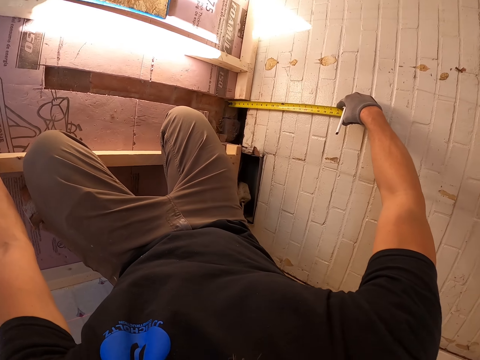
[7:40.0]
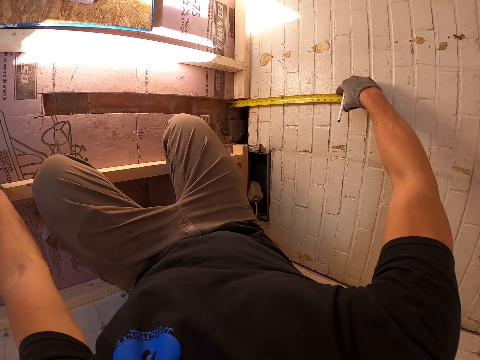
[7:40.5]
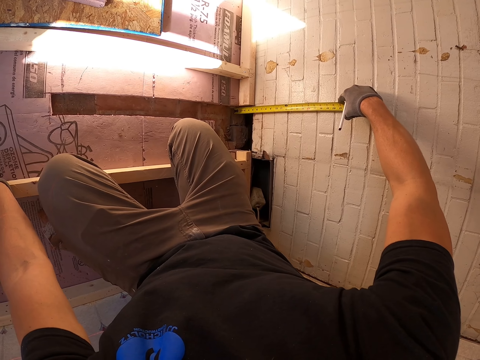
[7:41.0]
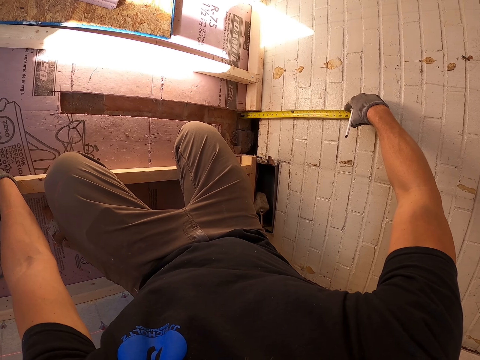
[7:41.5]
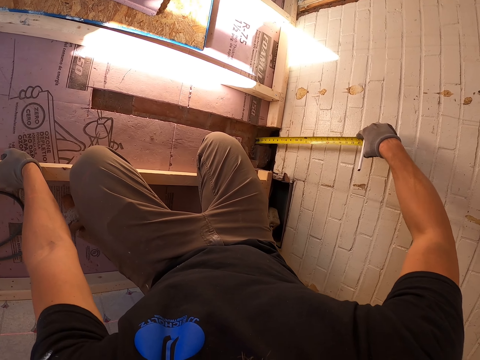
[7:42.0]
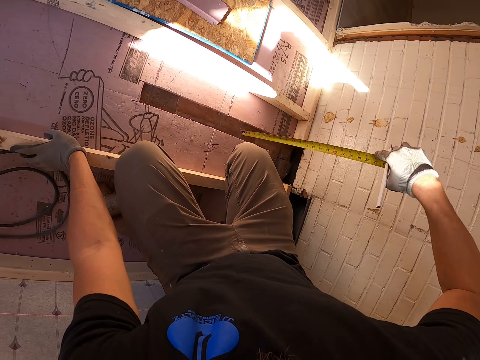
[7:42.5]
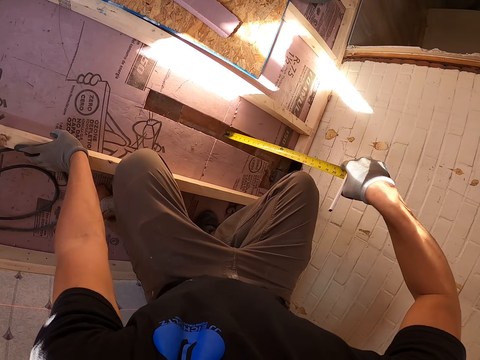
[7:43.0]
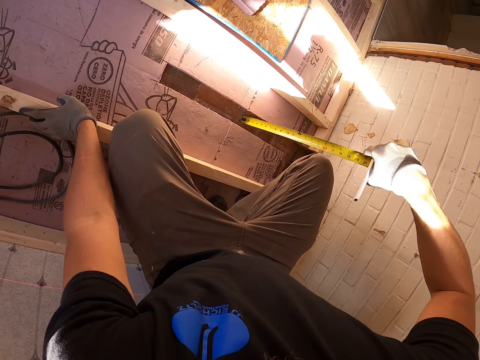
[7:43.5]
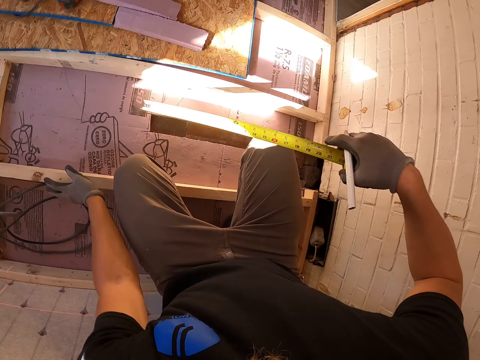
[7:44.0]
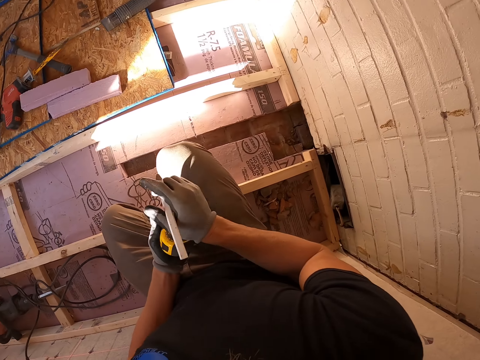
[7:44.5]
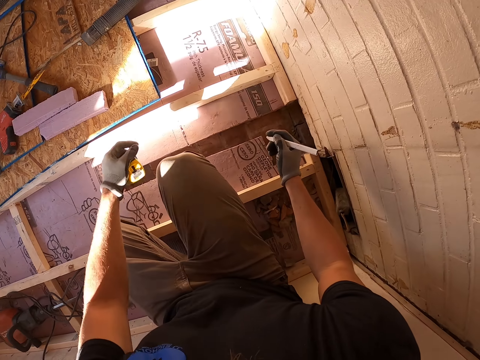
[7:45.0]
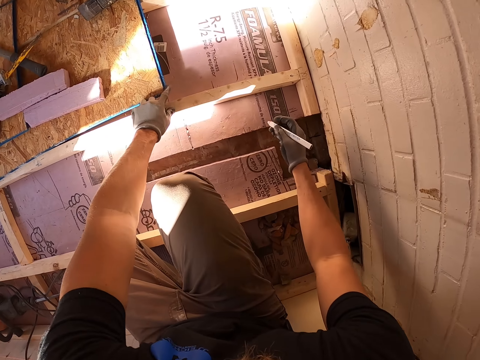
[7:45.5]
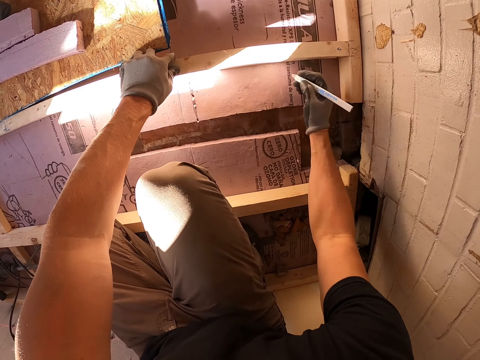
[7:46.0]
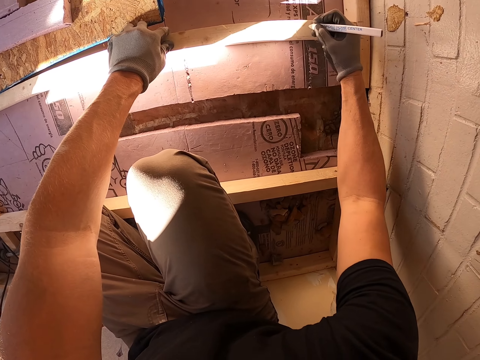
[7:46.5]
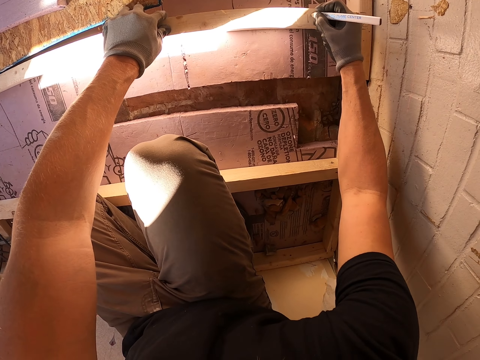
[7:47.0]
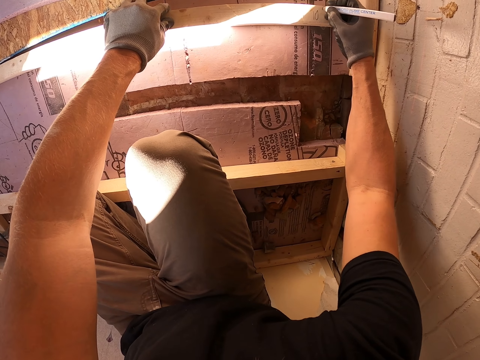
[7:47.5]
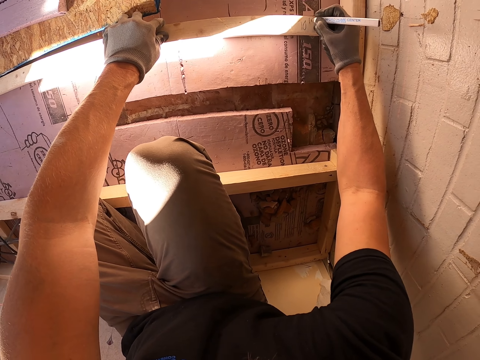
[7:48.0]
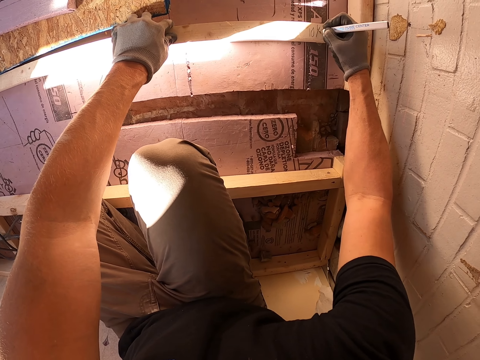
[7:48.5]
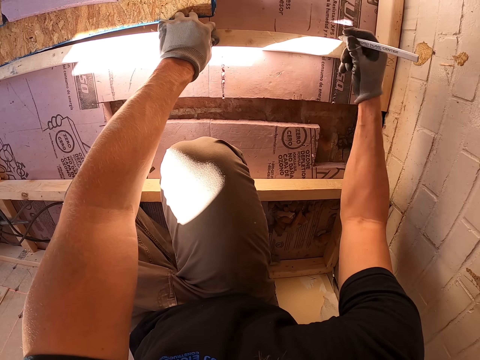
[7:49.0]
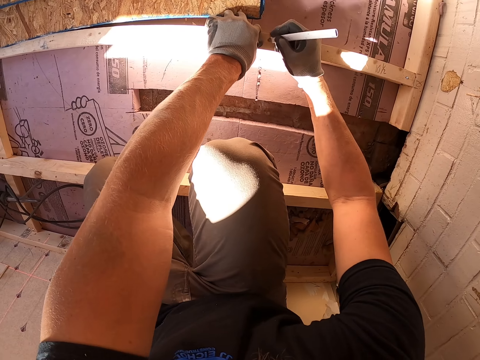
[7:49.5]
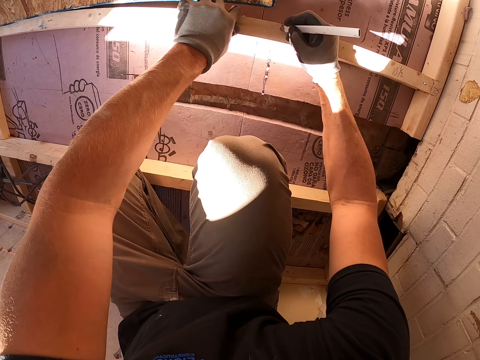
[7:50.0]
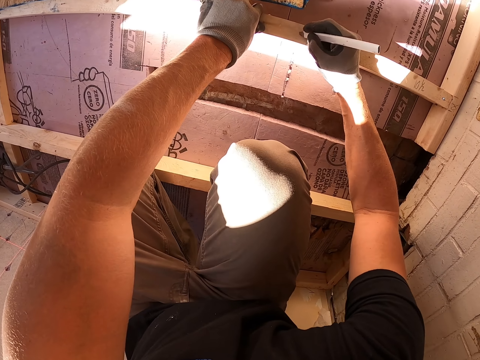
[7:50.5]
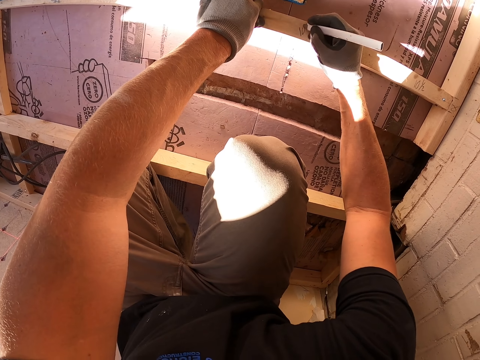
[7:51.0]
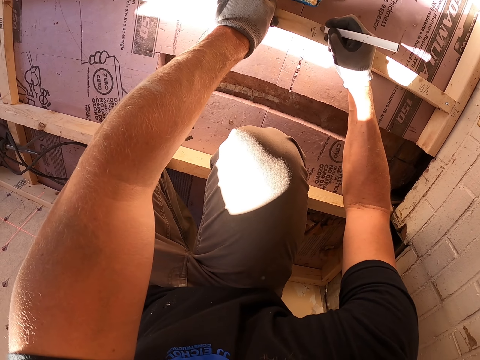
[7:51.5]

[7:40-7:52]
The camera wearer puts on the wall. They put marks on the wood.

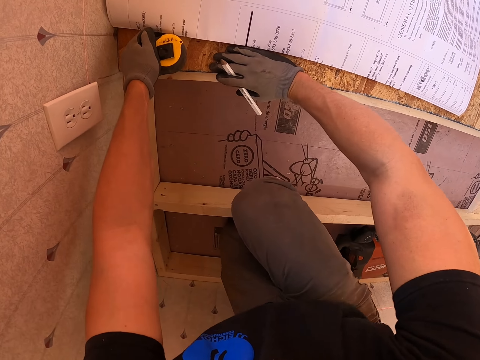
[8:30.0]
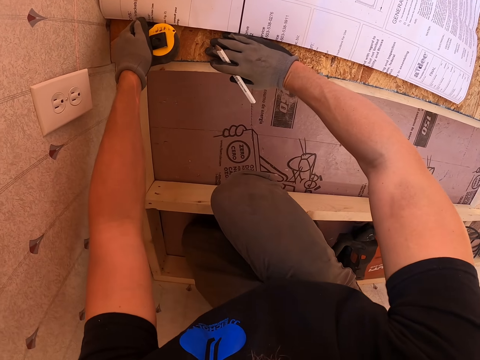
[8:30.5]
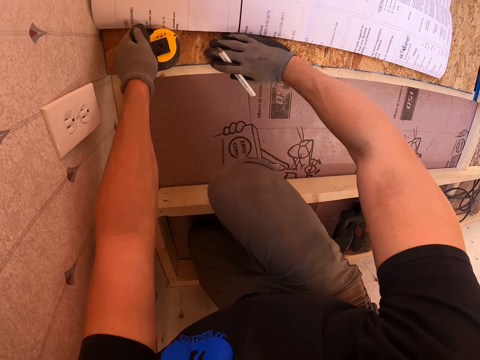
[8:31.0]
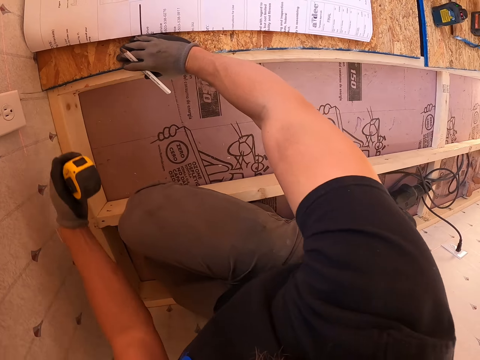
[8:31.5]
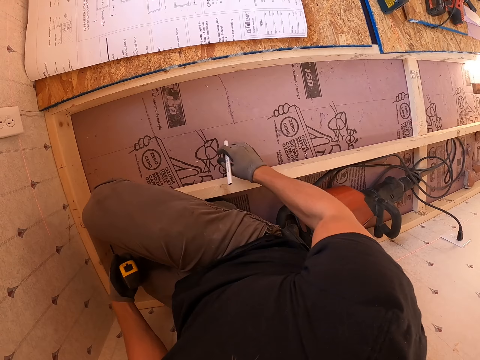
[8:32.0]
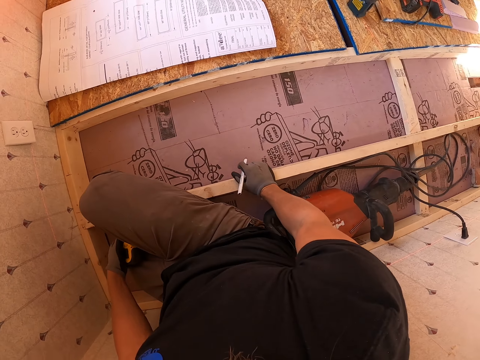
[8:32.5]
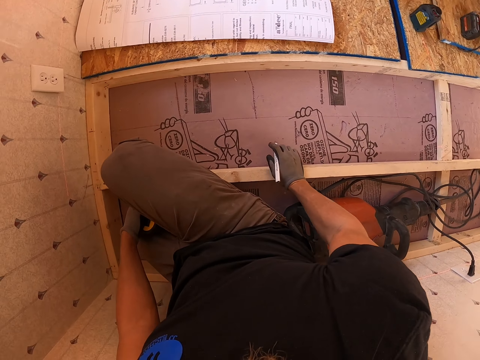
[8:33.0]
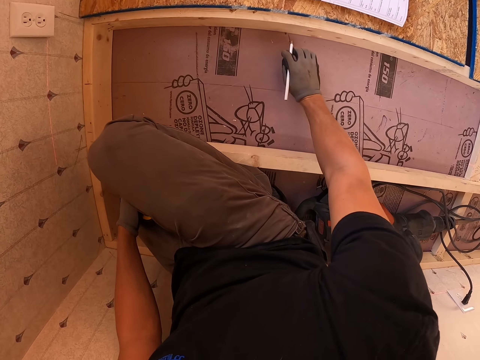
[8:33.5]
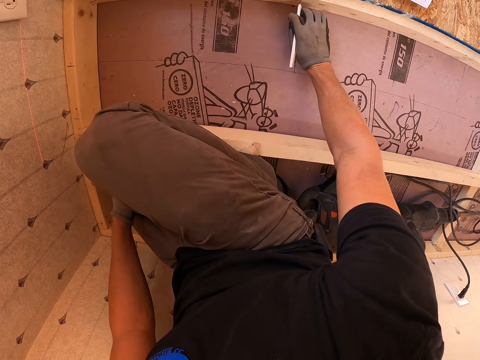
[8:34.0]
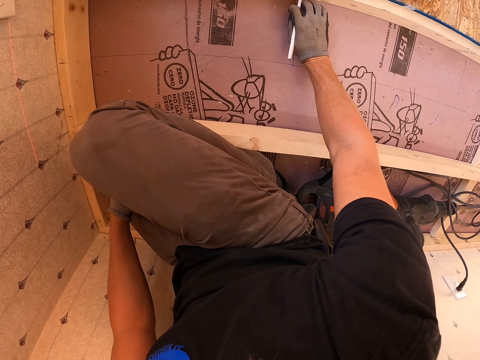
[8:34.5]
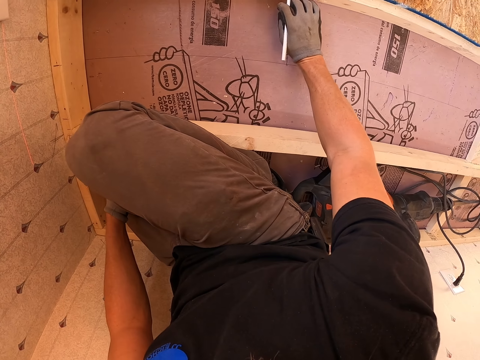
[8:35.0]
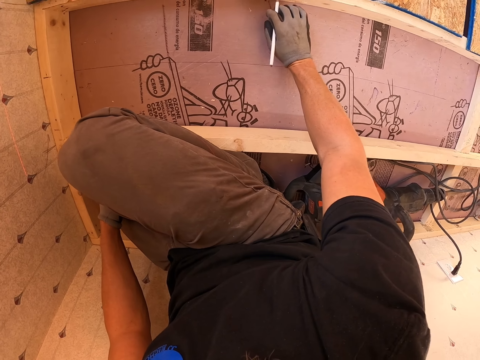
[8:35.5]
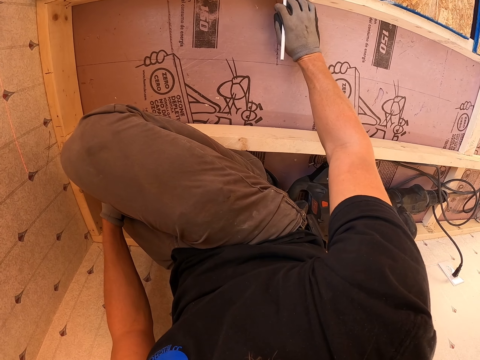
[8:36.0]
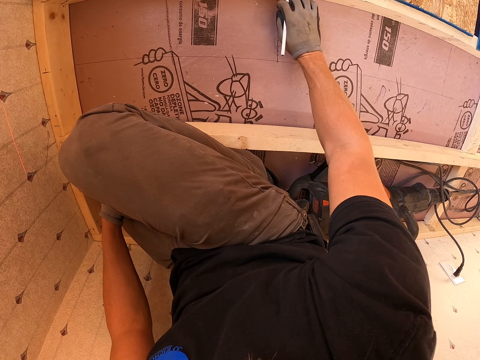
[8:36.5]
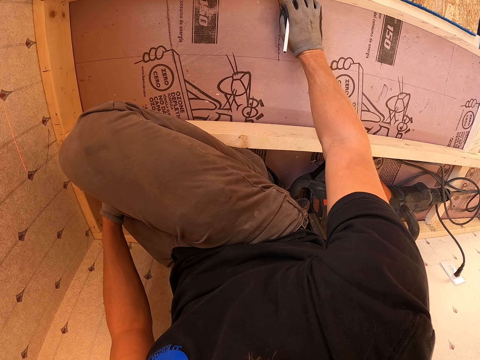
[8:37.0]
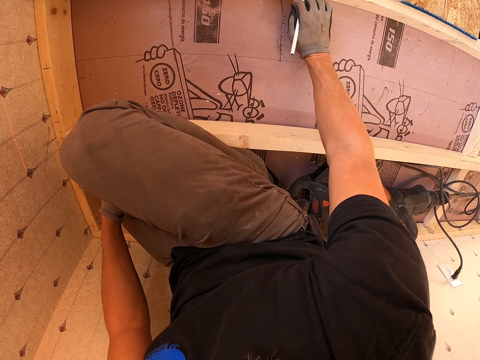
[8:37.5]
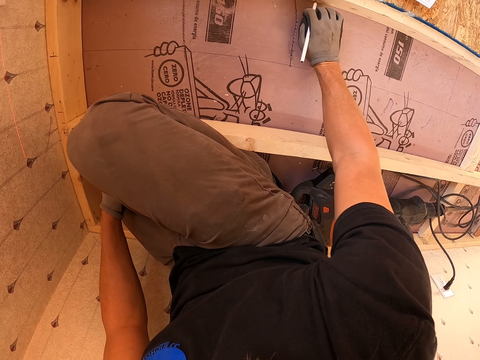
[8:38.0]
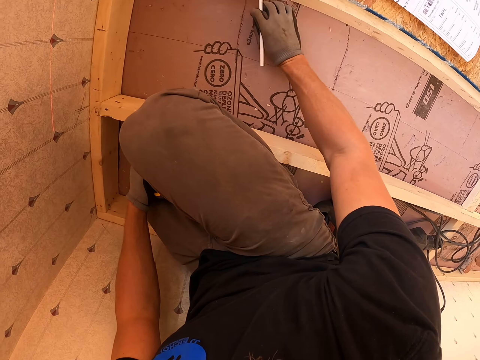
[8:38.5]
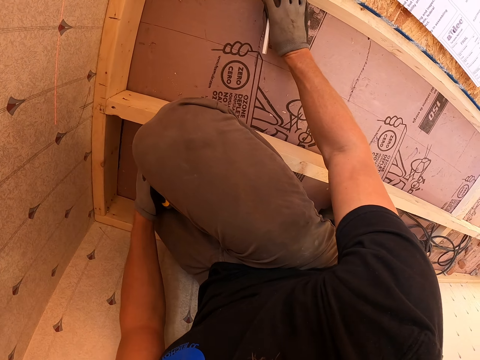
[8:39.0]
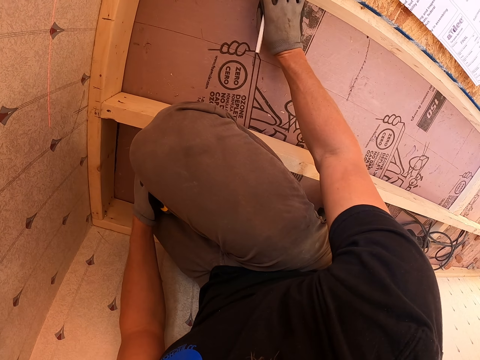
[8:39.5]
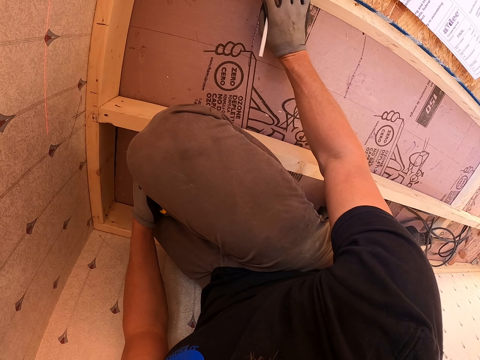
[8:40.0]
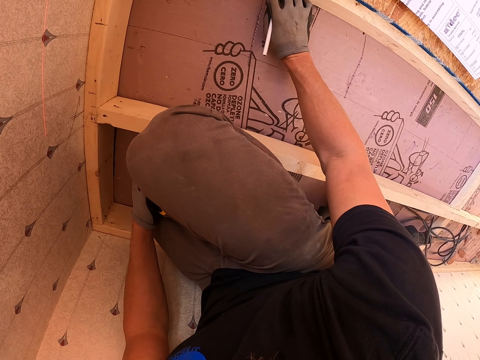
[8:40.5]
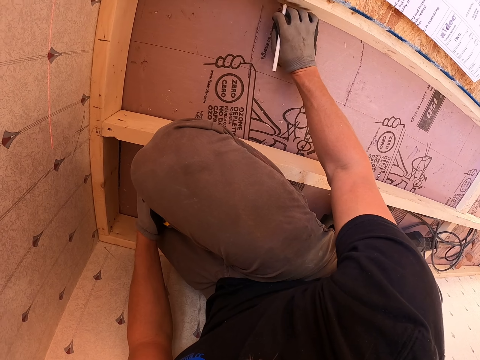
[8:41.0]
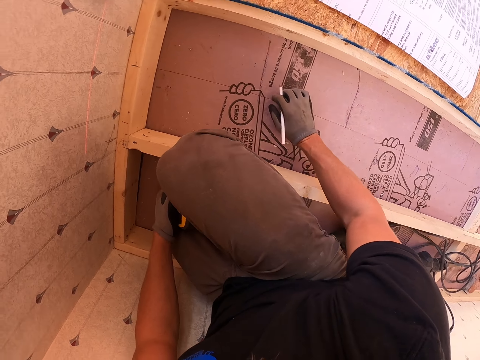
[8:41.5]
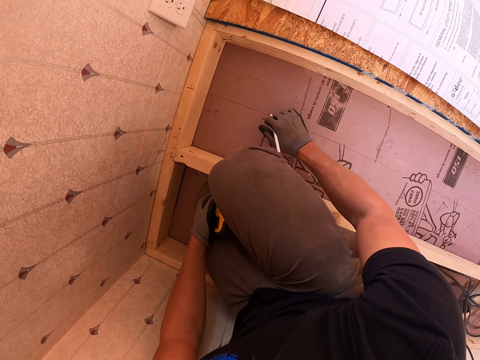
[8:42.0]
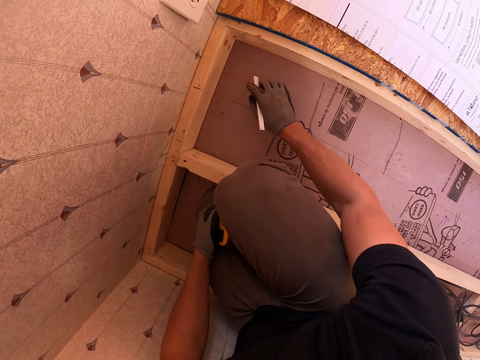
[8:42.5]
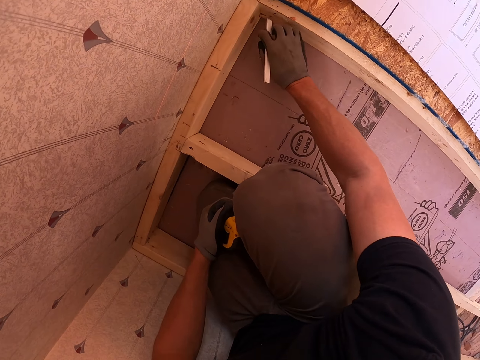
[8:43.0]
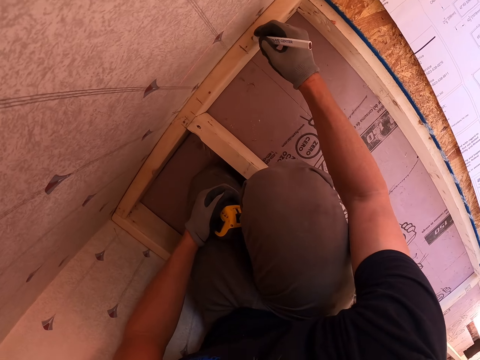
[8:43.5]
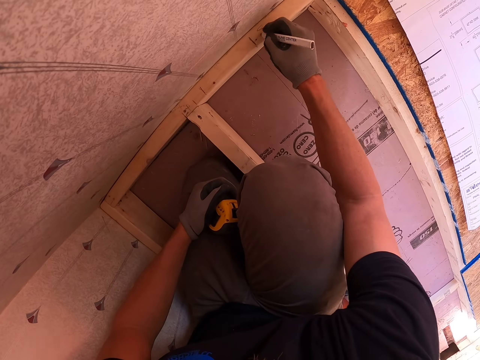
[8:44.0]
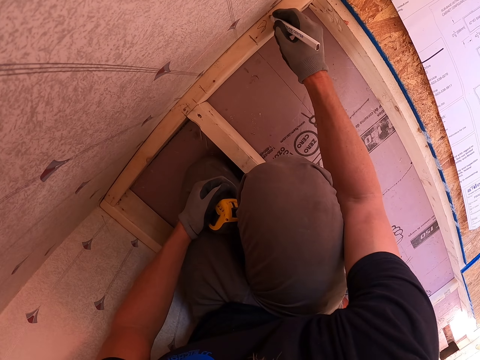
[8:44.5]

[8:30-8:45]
The camera wearer looks around. They put marks on the wood.
